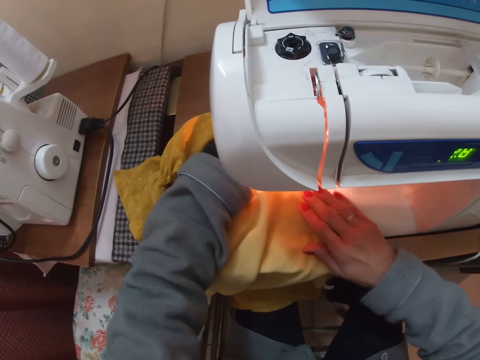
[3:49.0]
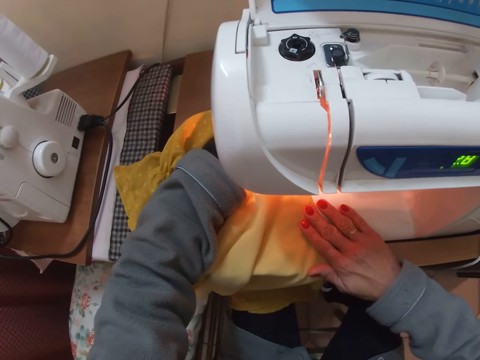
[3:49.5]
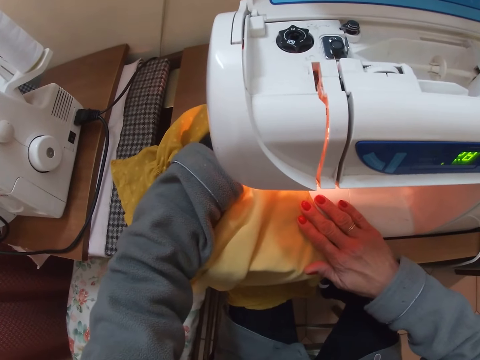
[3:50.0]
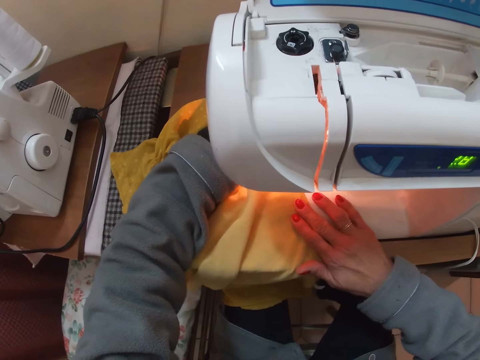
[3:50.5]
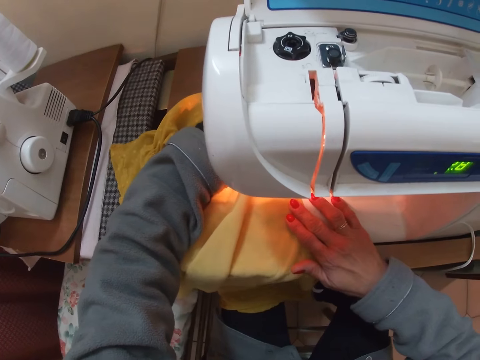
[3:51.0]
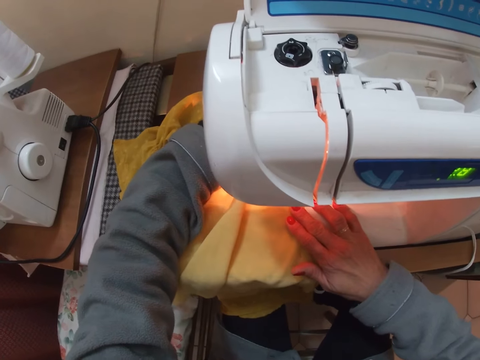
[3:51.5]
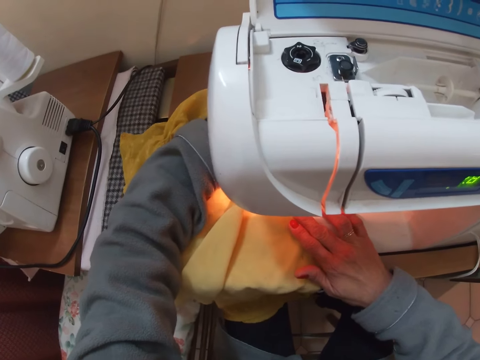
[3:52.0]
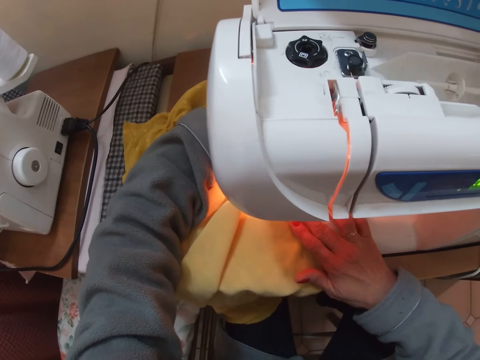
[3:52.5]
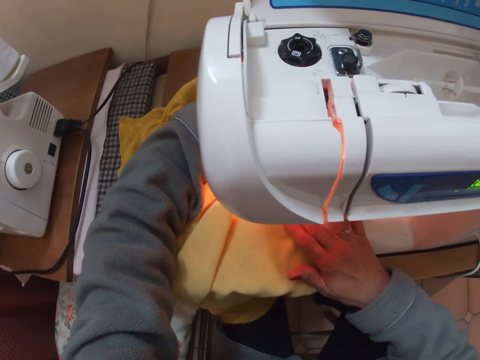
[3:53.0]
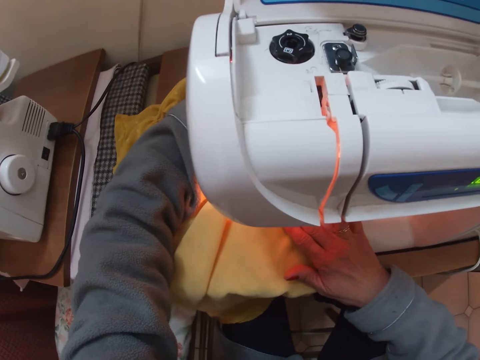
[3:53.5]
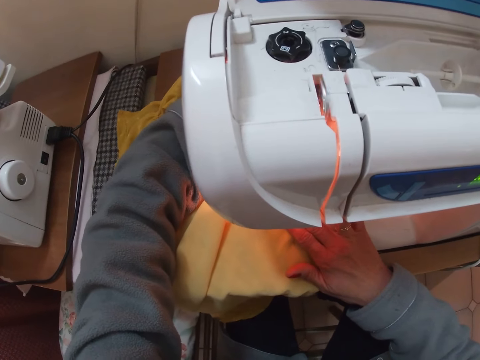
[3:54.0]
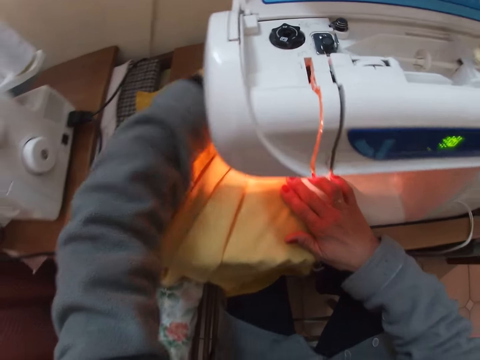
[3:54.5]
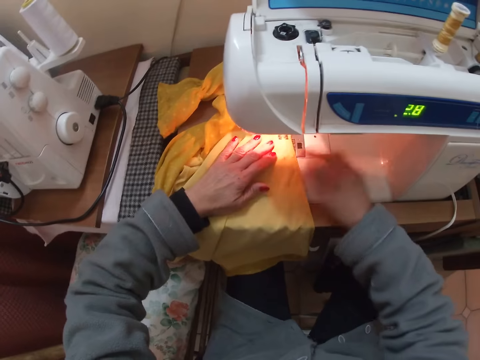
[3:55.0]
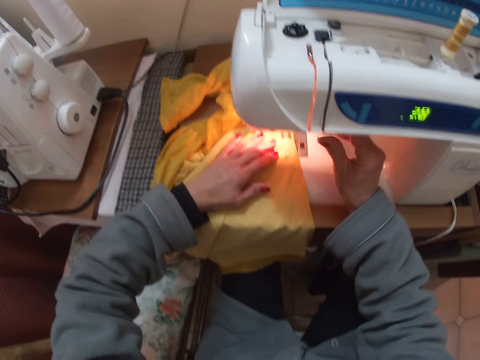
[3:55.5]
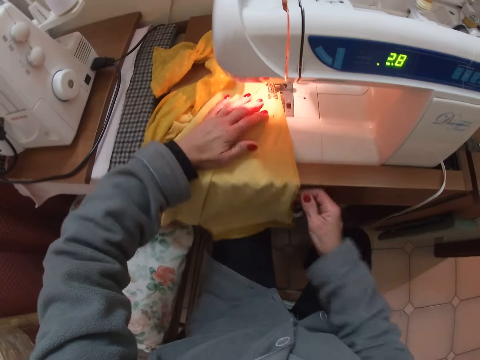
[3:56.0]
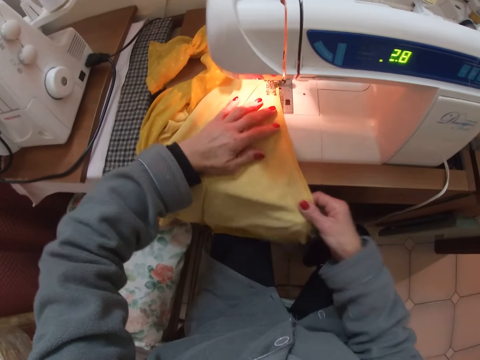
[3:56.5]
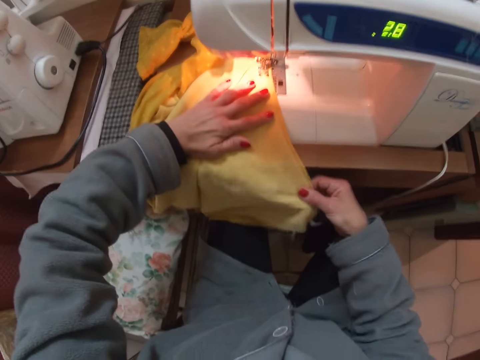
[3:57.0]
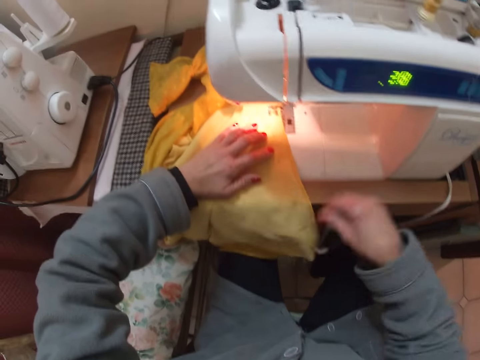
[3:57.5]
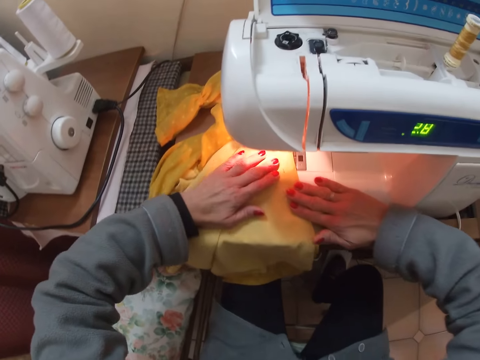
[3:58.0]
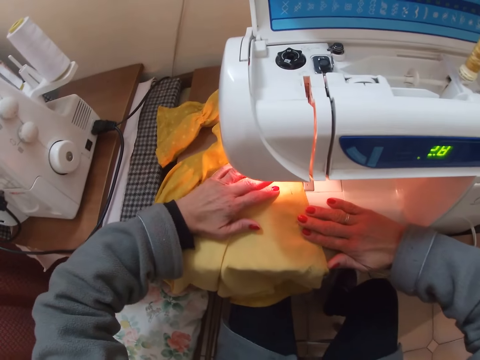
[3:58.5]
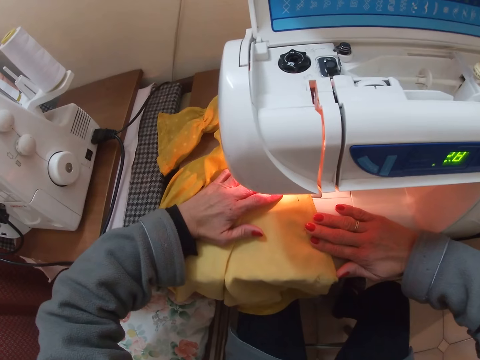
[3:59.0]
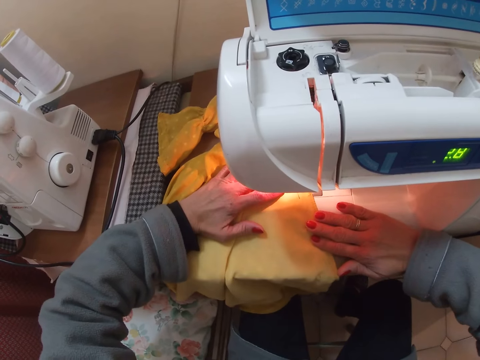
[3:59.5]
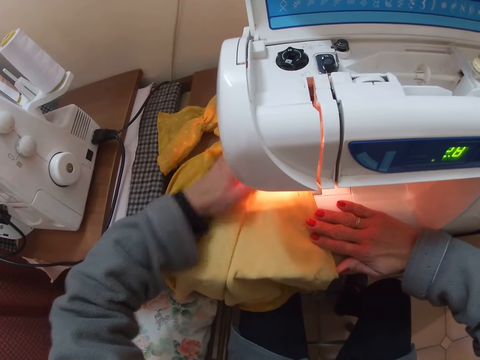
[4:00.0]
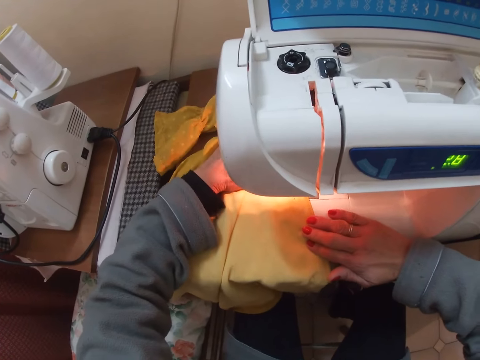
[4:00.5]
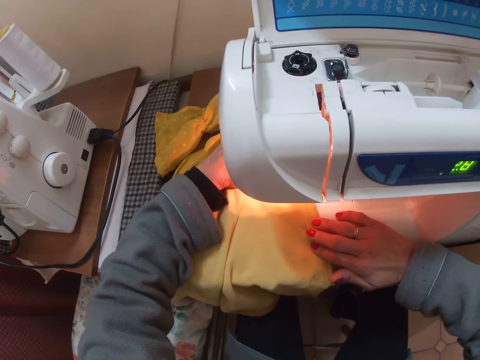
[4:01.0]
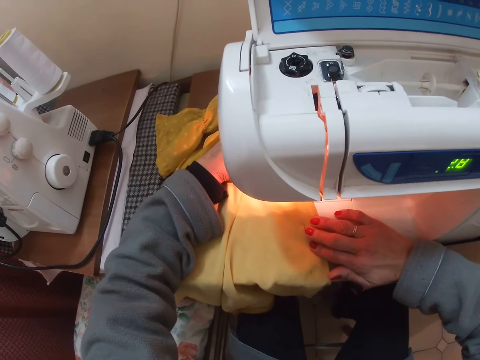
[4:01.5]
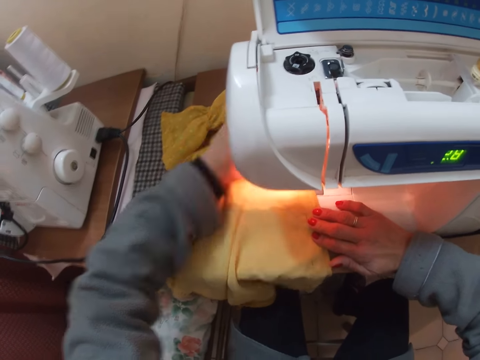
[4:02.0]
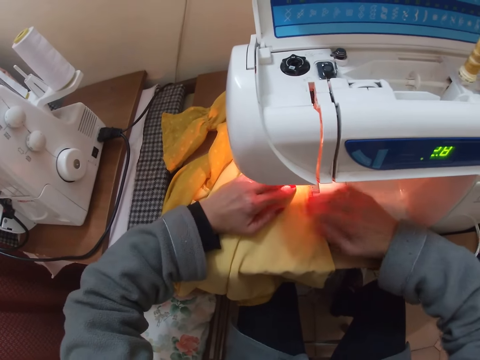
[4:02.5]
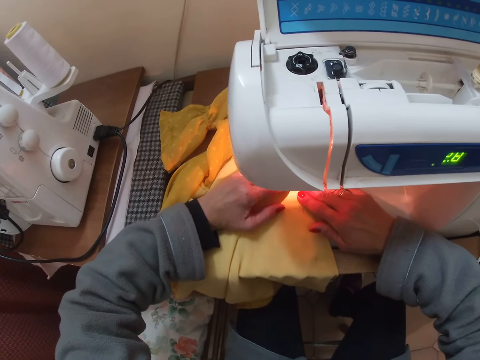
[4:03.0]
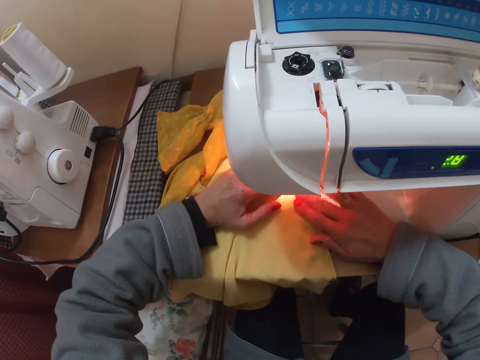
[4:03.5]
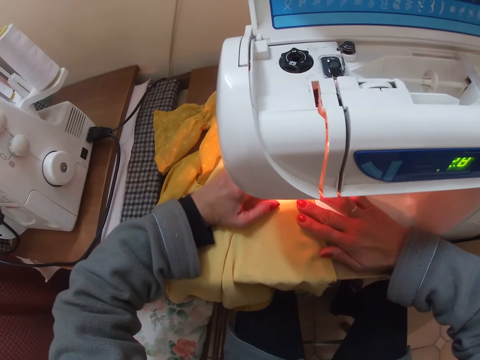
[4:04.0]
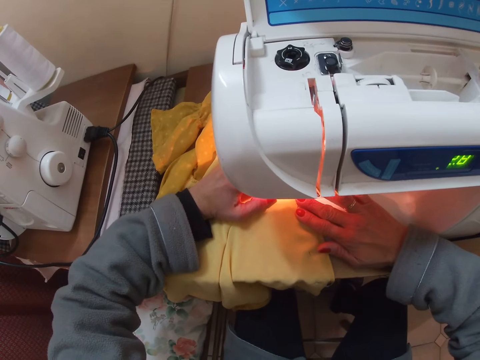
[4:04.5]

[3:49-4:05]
The camera wearer aligns the blouse on the machine. They sew the blouse on the machine. They hold the presser foot lever. They adjust the blouse on the machine. They touch the blouse. They sew the blouse on the machine.

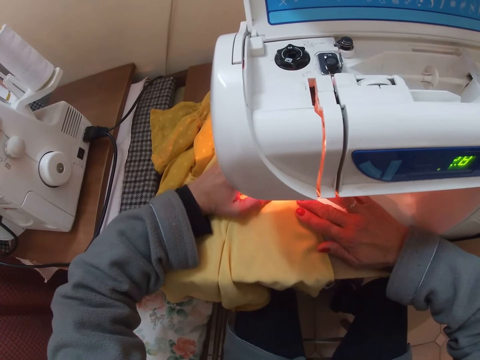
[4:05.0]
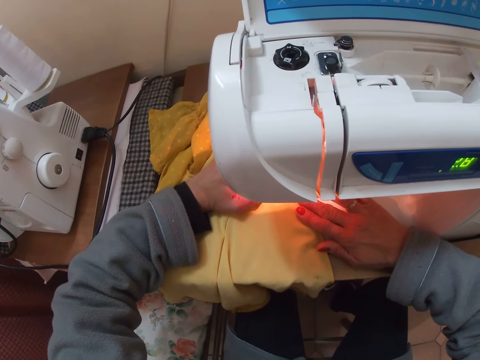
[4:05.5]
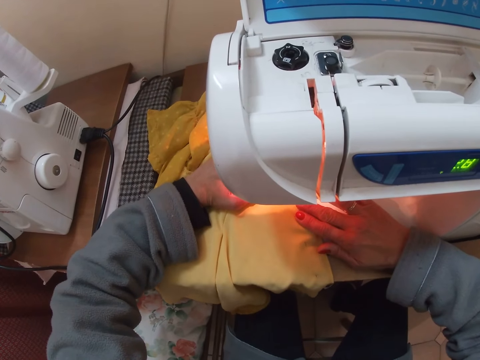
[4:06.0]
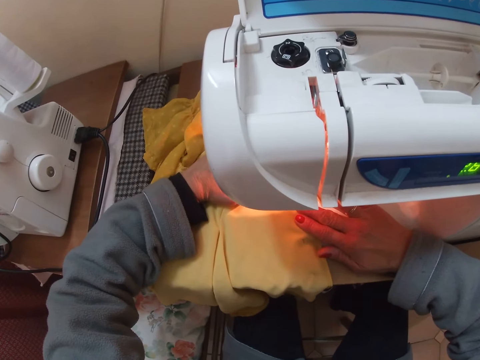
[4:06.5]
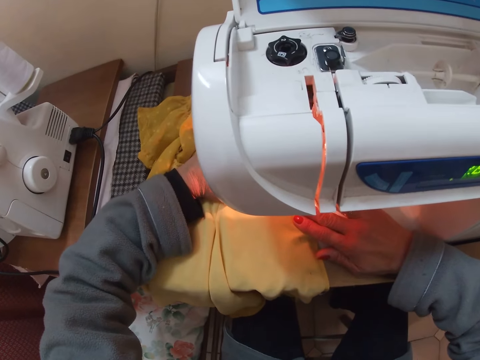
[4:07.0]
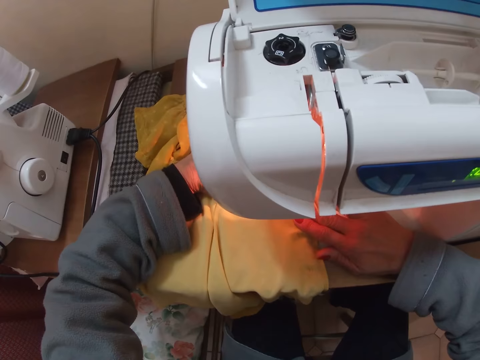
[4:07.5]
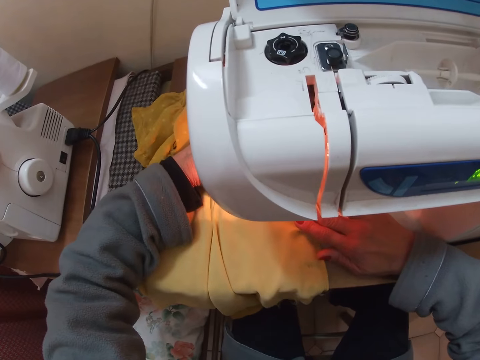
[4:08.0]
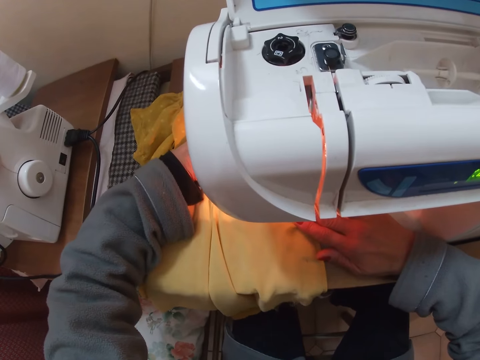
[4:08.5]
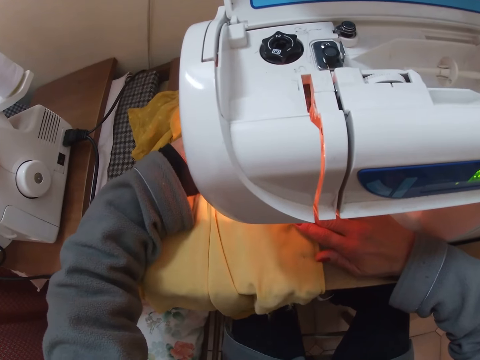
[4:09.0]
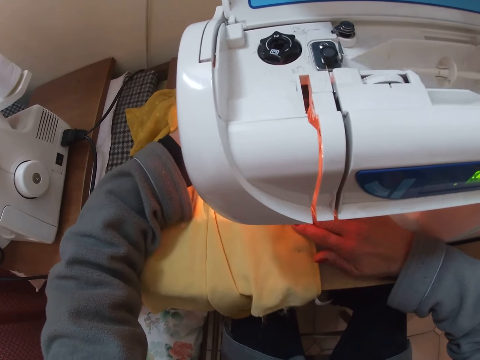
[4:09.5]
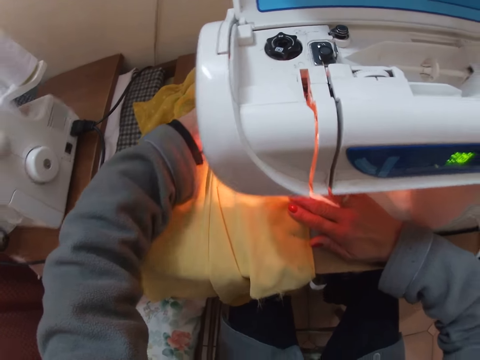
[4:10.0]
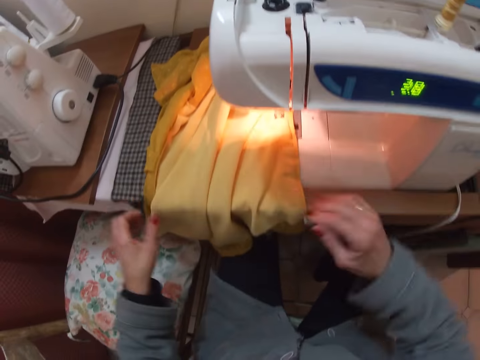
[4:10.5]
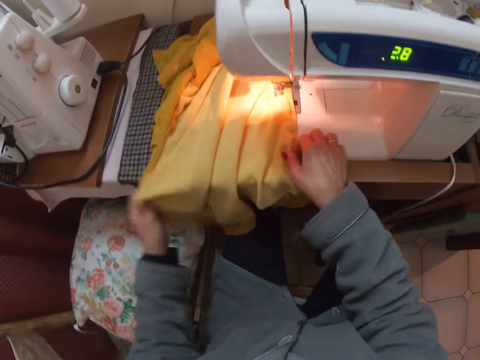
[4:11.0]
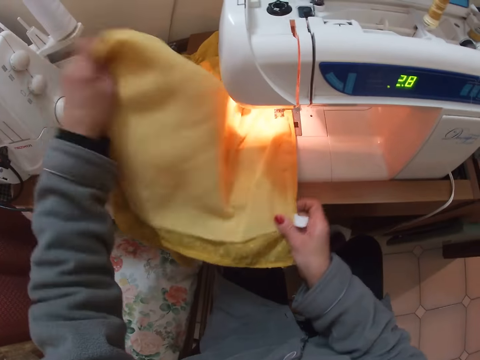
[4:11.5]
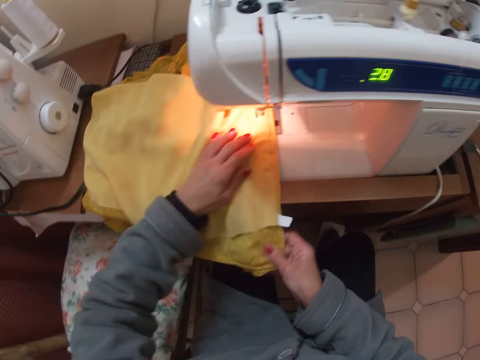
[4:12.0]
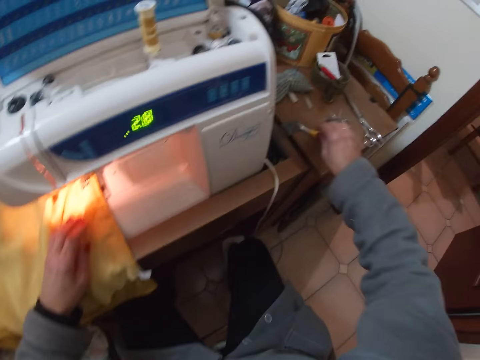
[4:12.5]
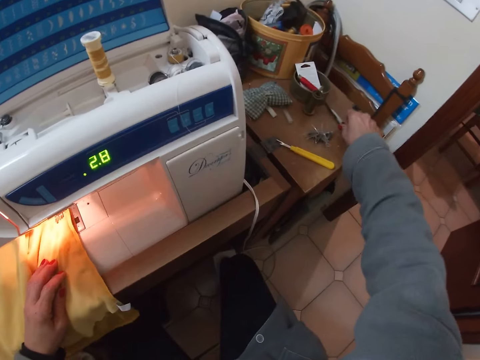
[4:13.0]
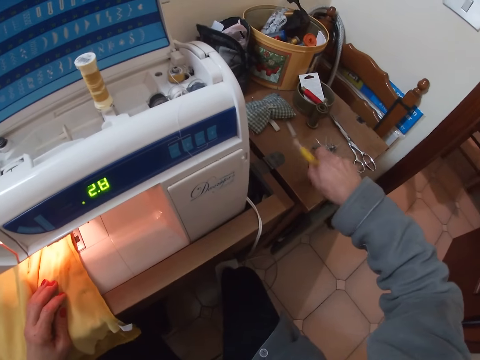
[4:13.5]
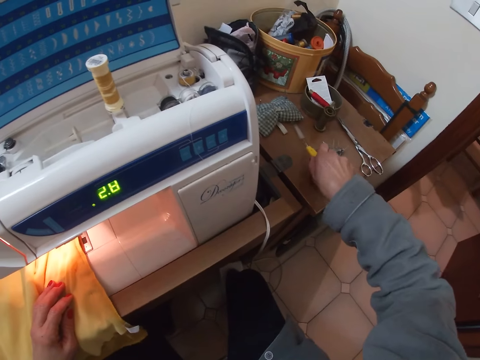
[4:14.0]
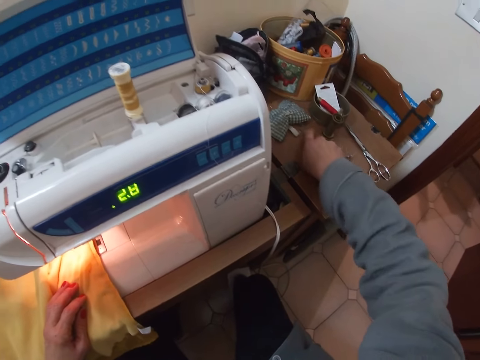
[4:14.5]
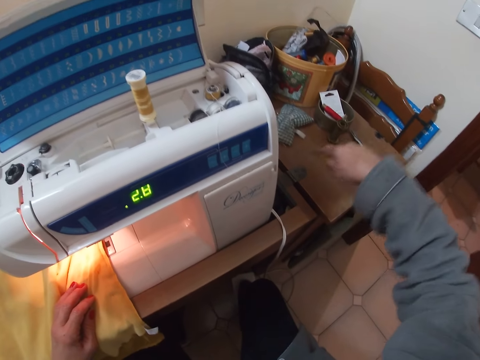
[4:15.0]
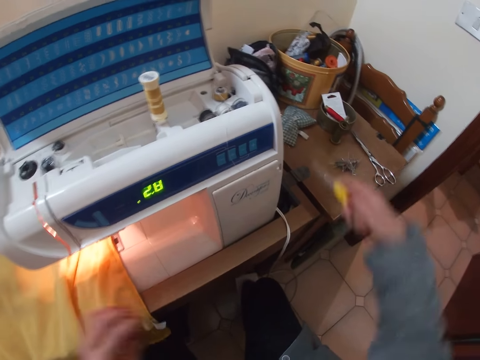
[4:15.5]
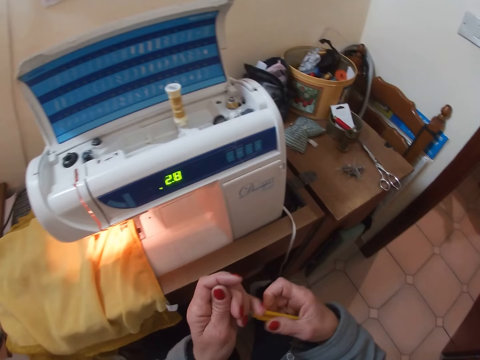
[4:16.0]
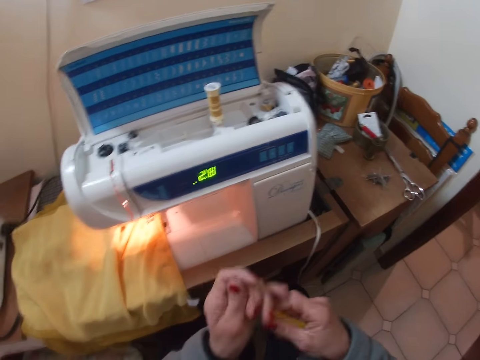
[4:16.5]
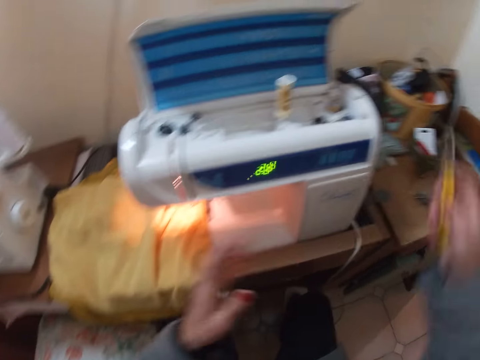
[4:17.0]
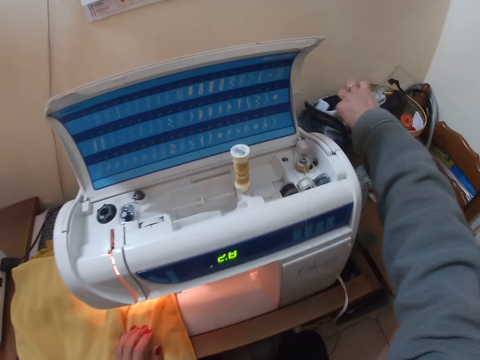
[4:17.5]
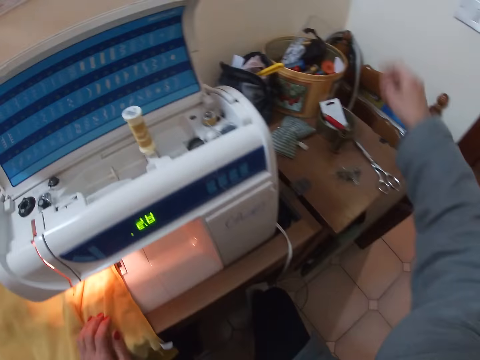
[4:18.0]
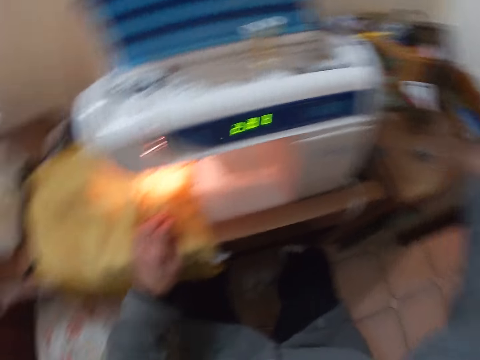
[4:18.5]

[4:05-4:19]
The camera wearer turns the blouse. She adjusts the blouse on the machine. She picks up a pen from the table with her right hand. She takes the cover of the pen with the pen from the table. She covers the pen properly with her left hand. She places the pen in a pouch on the table with her right hand. She picks up scissors from the table.
